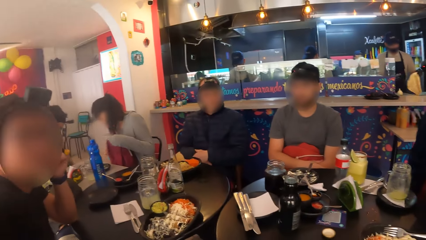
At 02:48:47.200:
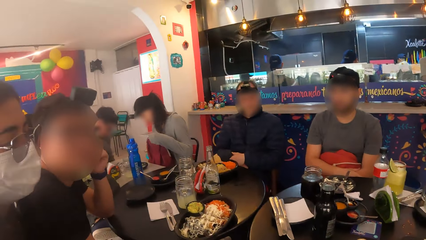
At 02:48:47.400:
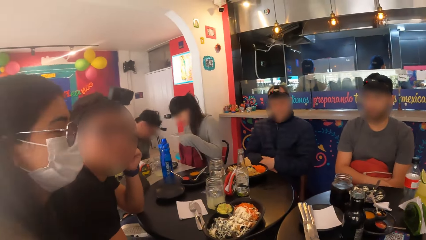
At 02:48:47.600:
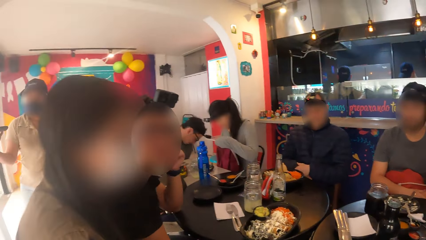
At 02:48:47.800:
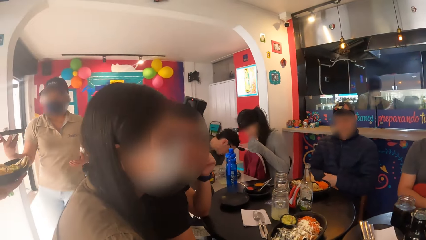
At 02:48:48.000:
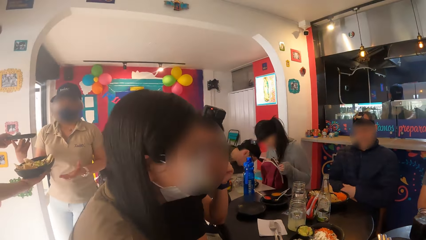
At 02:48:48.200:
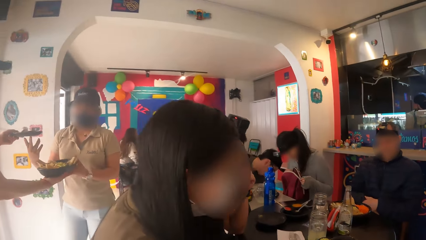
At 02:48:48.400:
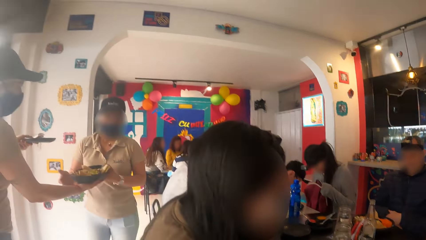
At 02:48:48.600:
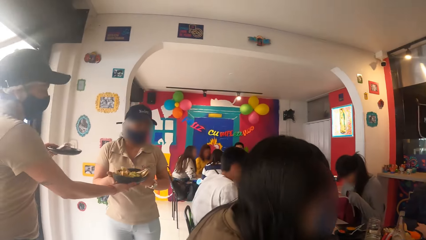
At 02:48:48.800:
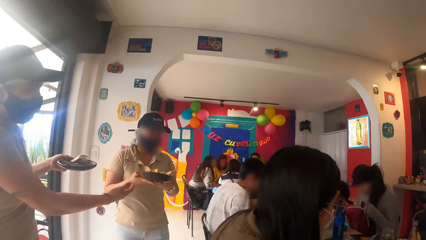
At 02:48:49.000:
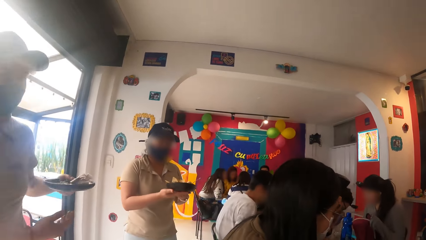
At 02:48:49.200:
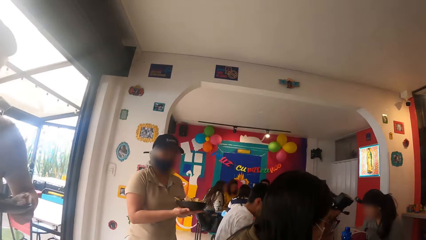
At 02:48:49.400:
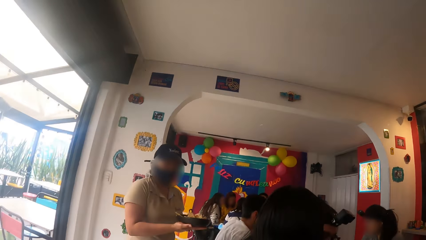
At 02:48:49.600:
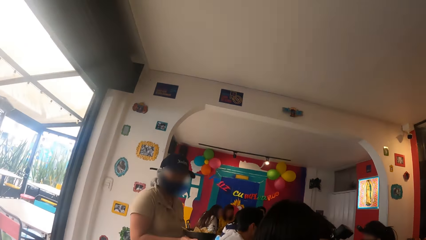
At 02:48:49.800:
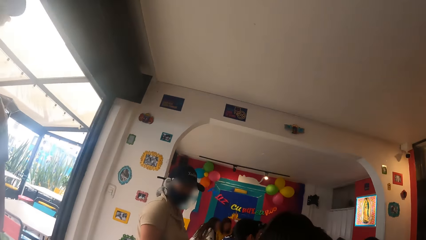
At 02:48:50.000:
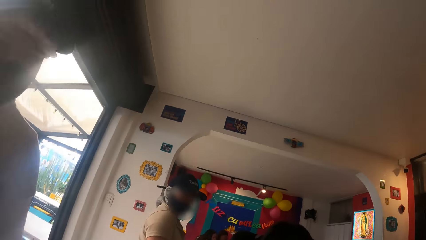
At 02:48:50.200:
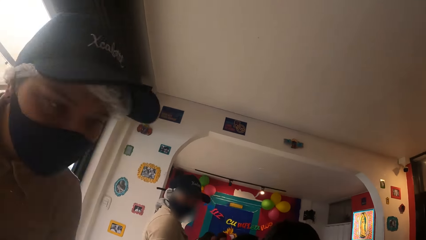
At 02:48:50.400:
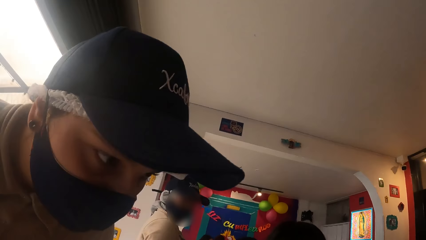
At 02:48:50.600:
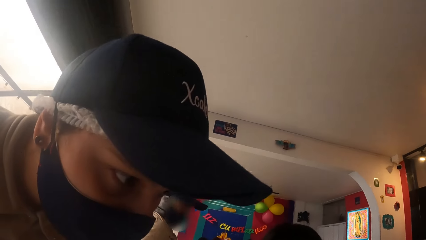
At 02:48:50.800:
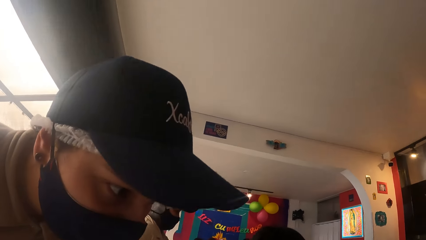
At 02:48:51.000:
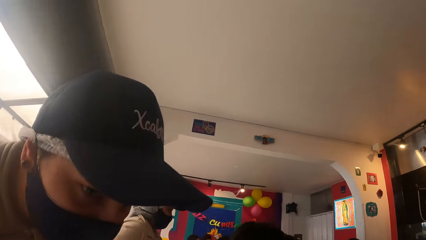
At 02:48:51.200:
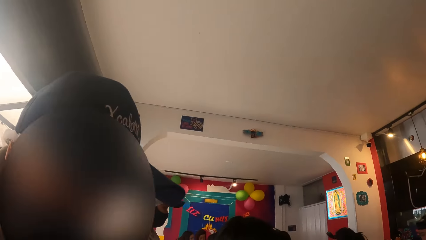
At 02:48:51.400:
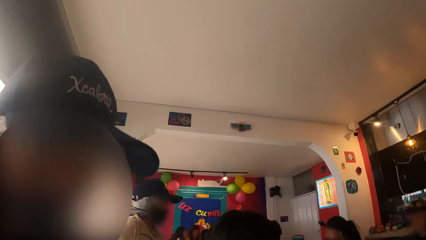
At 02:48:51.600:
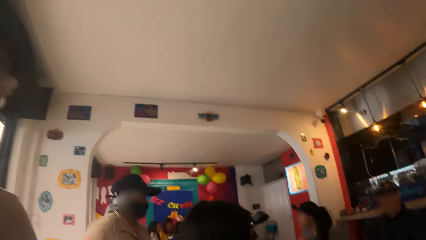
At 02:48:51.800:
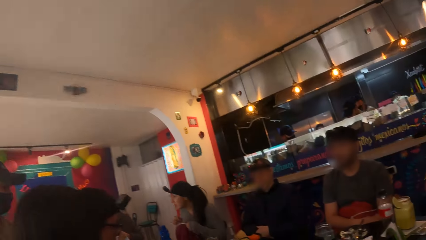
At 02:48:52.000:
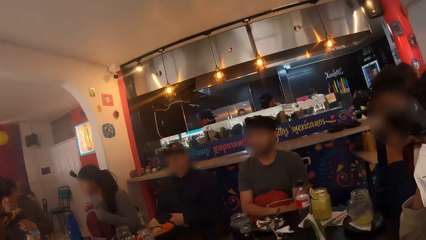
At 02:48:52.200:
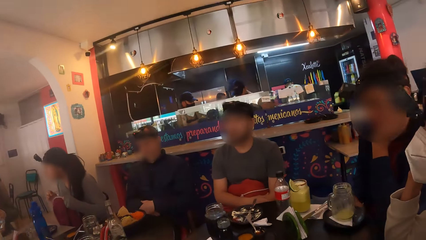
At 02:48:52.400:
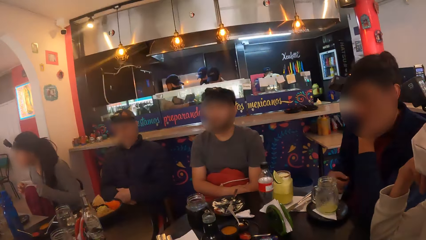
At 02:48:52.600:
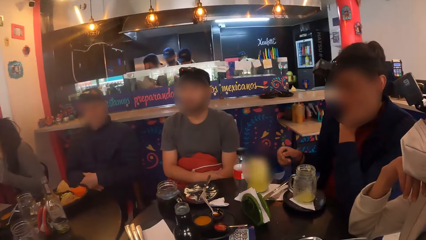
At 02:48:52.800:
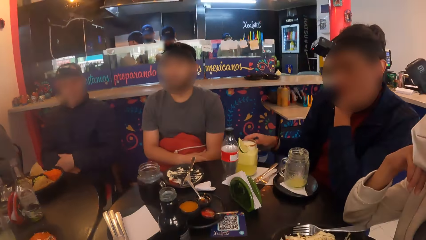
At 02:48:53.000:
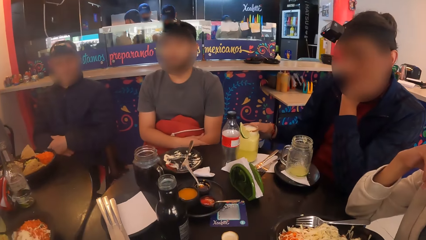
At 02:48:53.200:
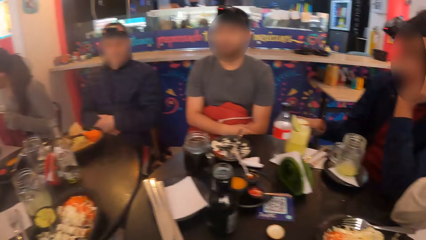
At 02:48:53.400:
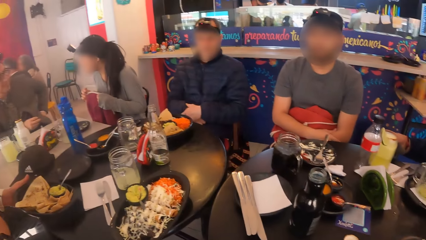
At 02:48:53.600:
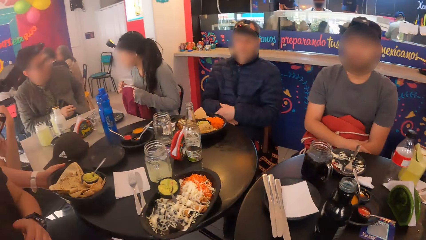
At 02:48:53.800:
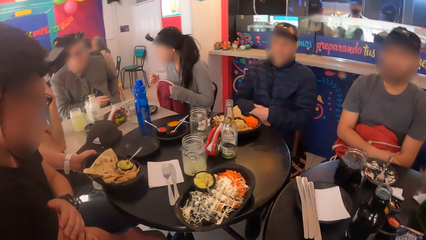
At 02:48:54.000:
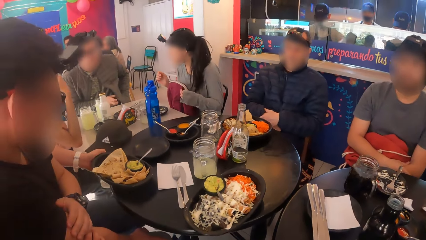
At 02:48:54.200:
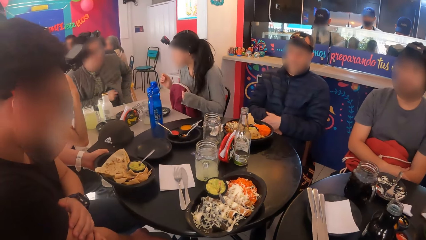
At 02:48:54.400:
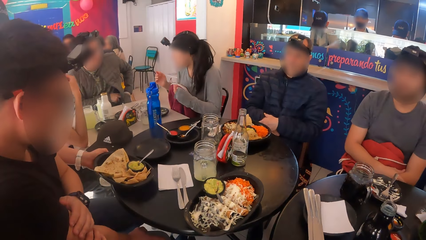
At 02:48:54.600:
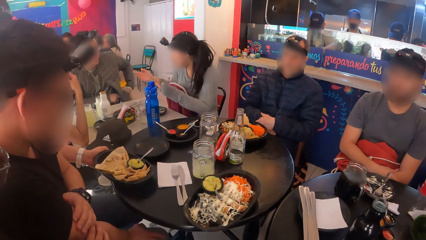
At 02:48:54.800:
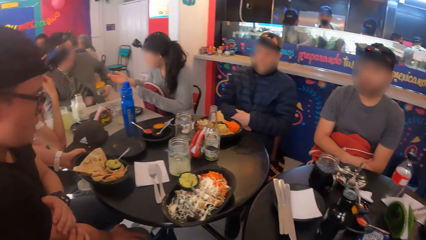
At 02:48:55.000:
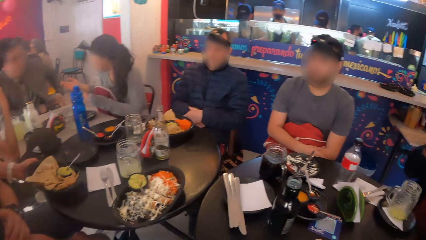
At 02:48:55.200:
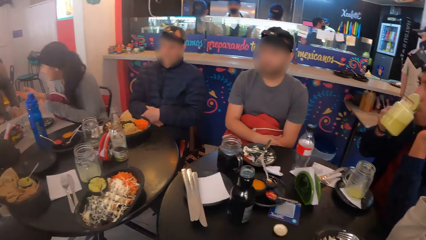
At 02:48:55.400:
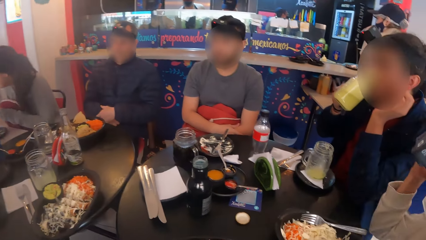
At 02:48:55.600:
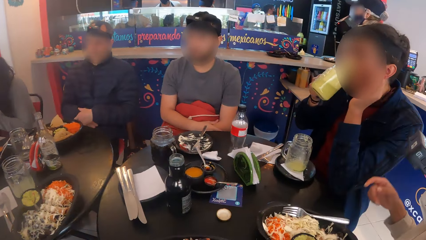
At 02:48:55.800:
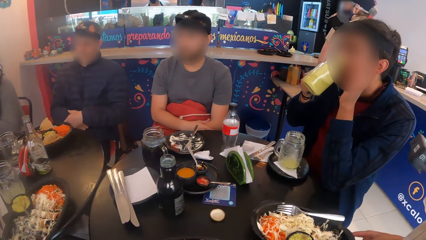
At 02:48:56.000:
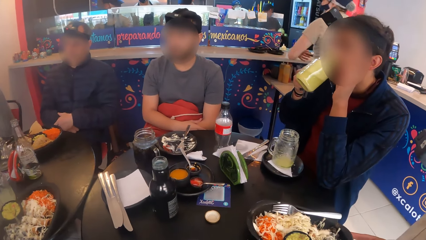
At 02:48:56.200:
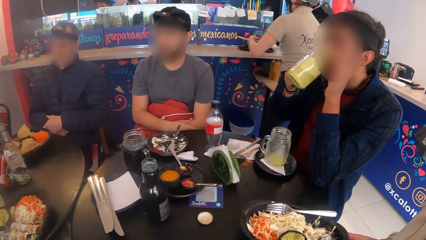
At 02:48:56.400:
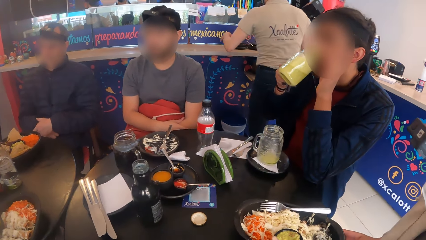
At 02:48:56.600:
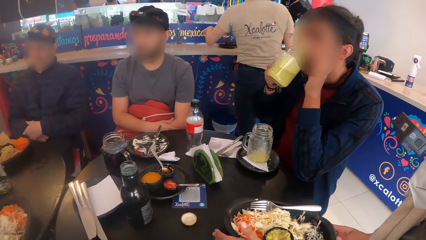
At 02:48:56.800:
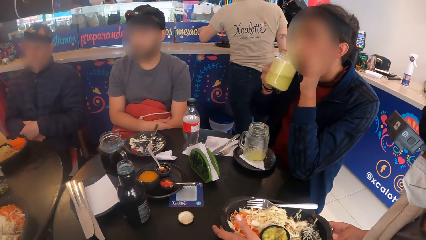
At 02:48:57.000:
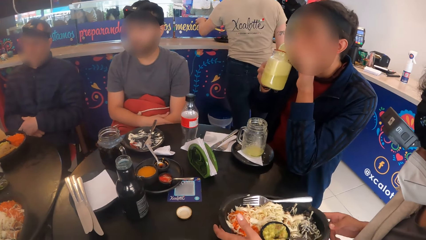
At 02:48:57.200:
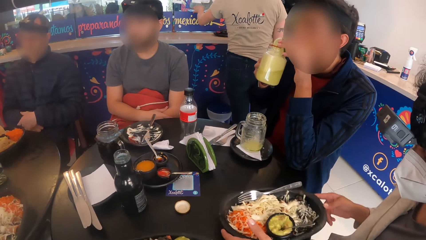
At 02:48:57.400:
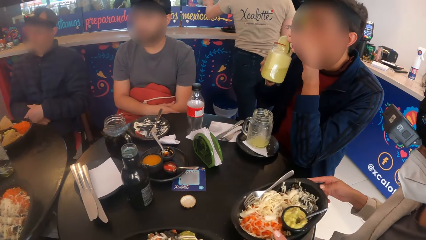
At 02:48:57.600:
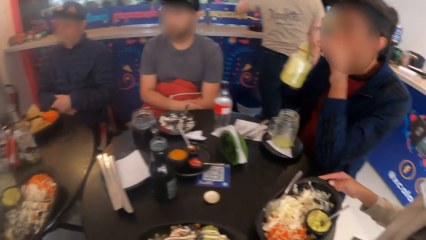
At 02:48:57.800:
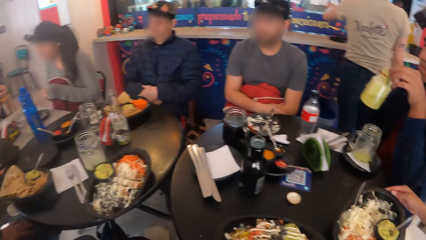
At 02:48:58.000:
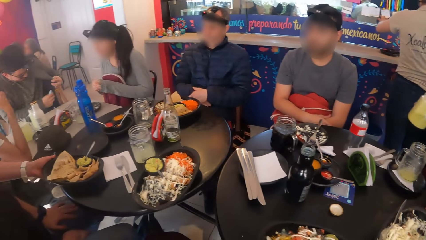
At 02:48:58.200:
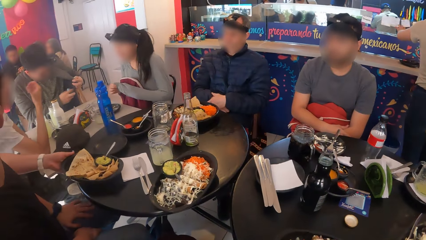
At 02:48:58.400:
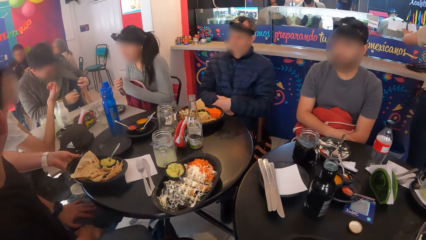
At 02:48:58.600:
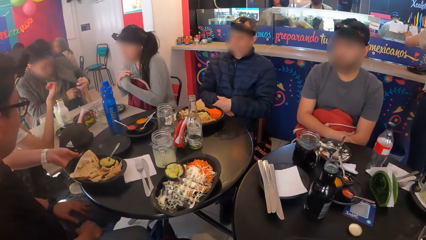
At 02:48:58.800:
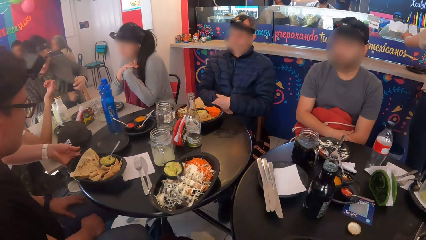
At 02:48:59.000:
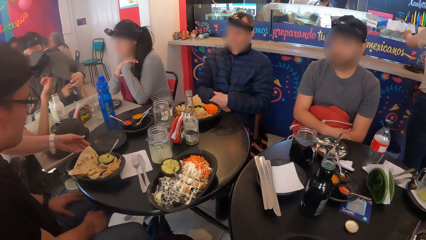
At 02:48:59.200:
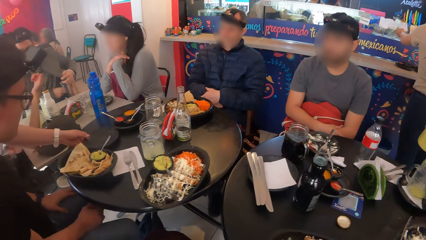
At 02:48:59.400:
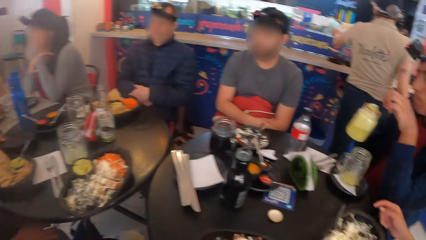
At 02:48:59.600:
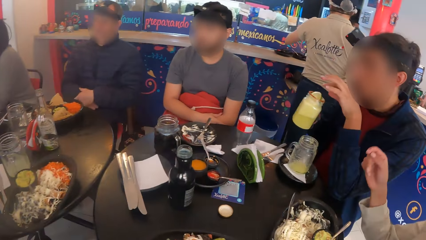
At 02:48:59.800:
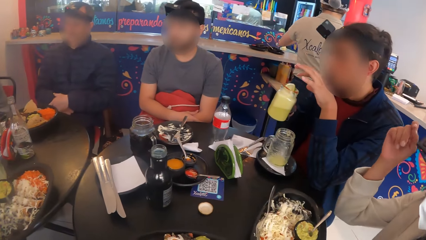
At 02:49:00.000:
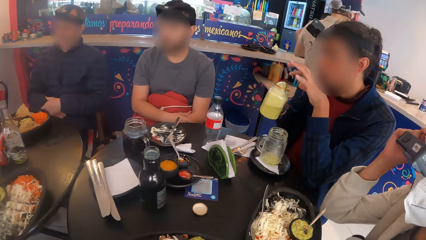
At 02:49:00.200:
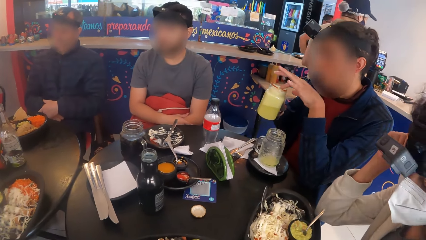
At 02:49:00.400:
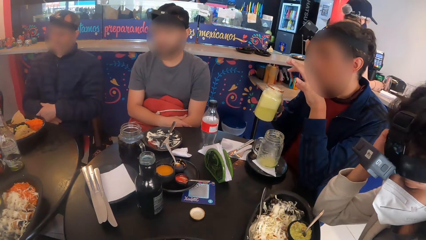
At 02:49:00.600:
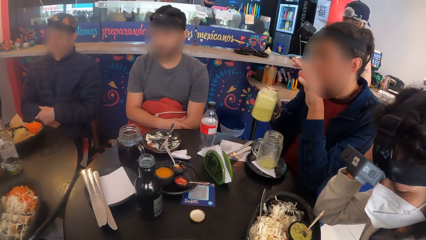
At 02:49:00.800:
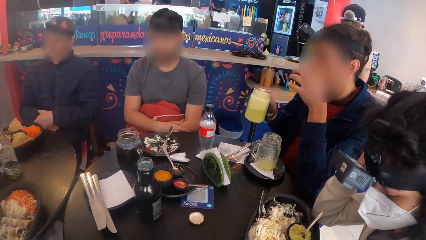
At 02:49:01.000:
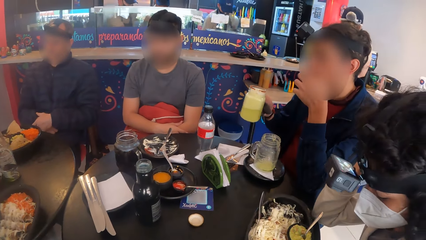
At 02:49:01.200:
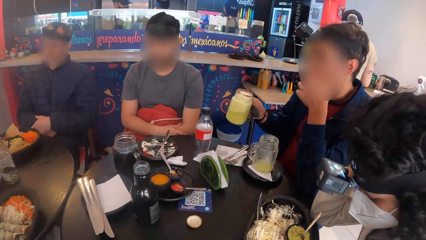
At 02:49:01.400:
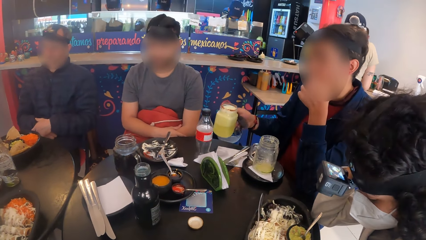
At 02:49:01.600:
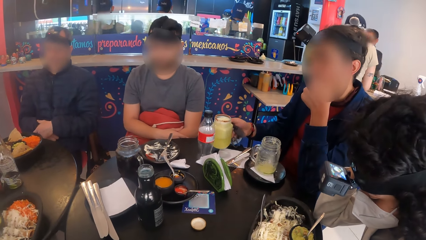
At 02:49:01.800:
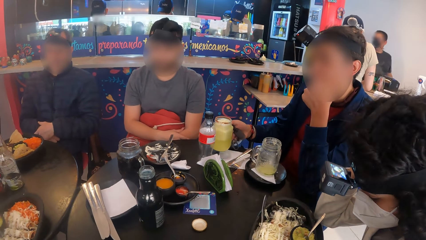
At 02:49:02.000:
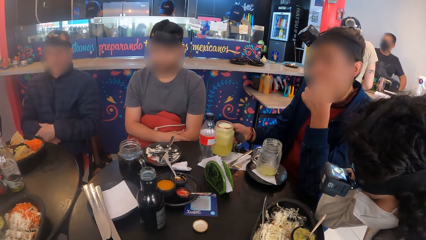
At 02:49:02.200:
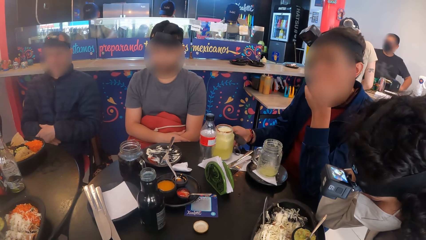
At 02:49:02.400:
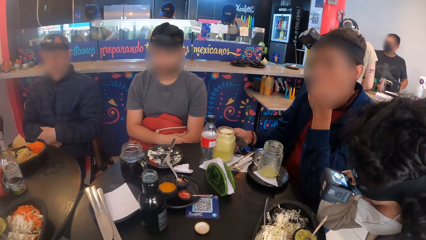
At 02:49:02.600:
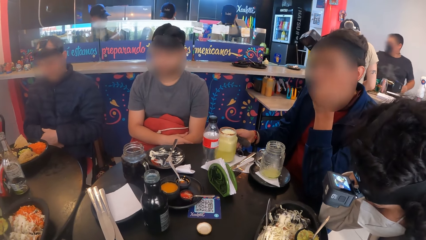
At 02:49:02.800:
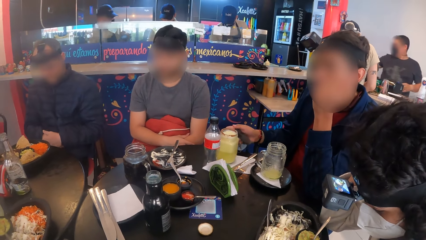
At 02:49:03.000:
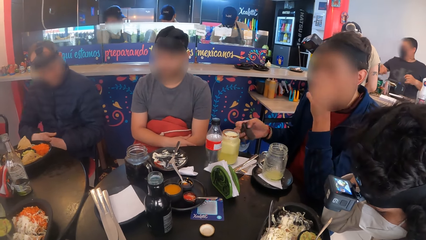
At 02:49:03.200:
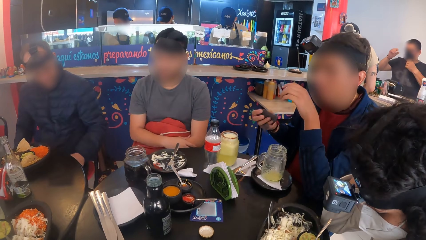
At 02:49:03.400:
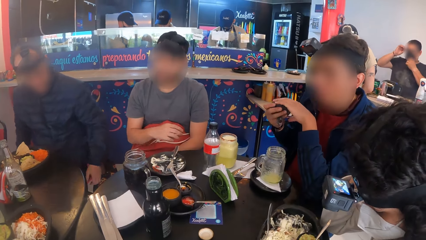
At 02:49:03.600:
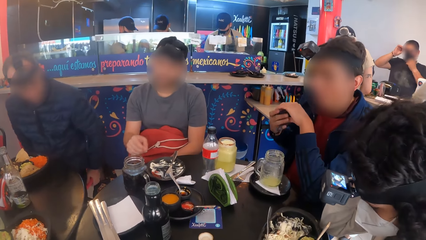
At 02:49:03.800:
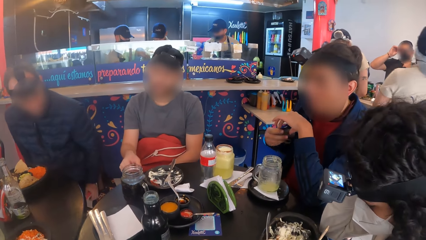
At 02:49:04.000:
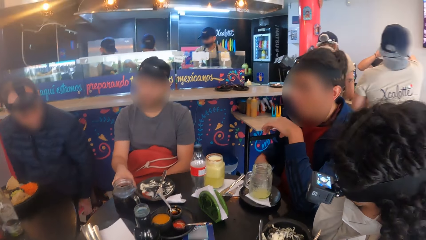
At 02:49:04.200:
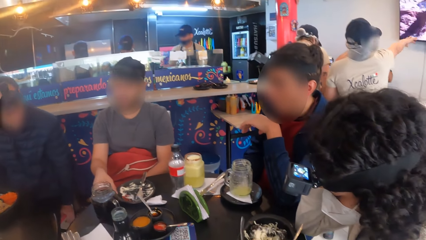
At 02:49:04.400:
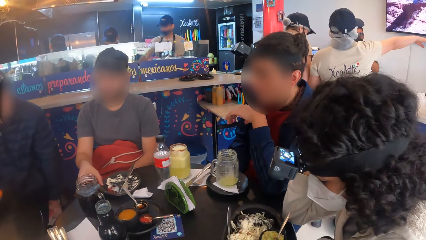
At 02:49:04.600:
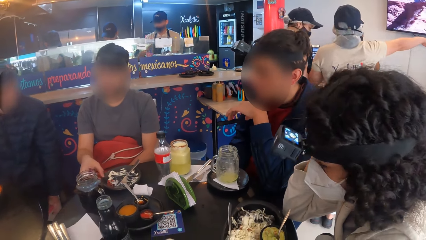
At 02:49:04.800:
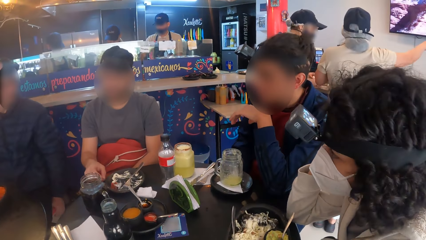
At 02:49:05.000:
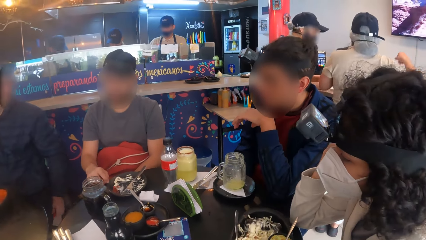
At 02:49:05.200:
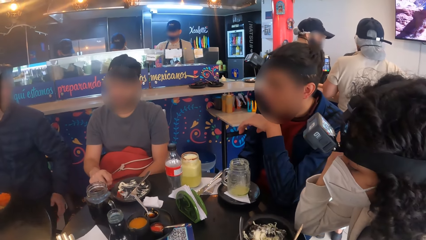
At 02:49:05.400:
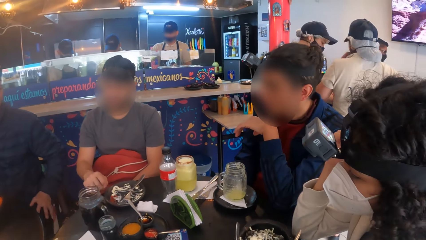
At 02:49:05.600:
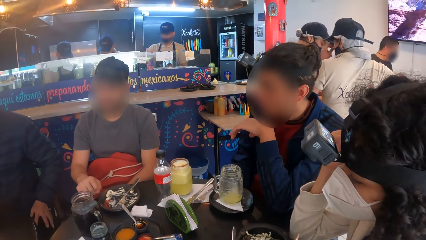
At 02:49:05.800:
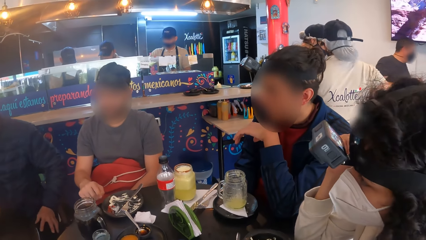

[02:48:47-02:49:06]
The waitress stretches the plate of food in her right hand towards another waitress. The first waitress takes the empty plate from the other waitress's right hand with her left hand. The other waitress takes the plate of food from the first waitress's right hand with her left hand. The other waitress holds the plate of food with both hands. The first waitress converses with the camera wearer and a woman. The camera wearer interacts with a lady. They look around. A man holds the jar of juice on the table with his right hand. Another woman gesticulates with both hands. The man sips from the jar of juice in his right hand. A third woman adjusts the plate of salad in front of her on the table with her right hand. The other waitress places the plate of tortilla bread in front of another man on the table with her left hand. The camera wearer looks around. The first man places the jar of juice in his right hand on the table. The camera wearer places a cup on the table. The first man passes a napkin from his right hand to his left hand. The other waitress gesticulates with her right hand. The camera wearer looks around. A third man taps the table with his right hand.
